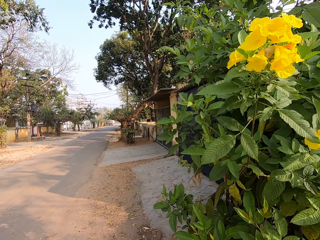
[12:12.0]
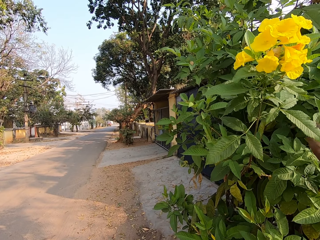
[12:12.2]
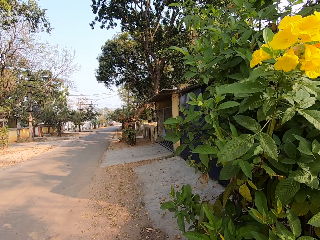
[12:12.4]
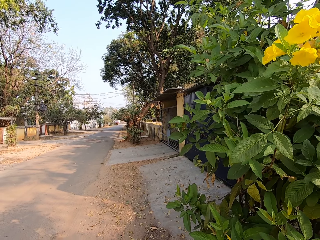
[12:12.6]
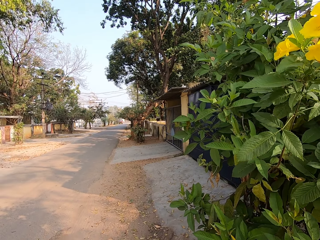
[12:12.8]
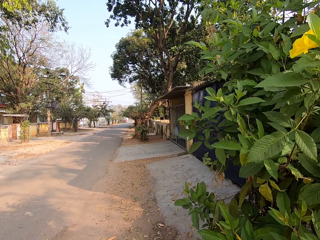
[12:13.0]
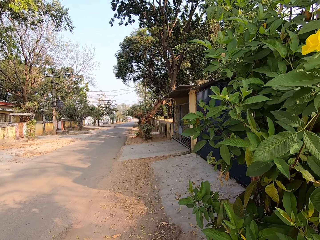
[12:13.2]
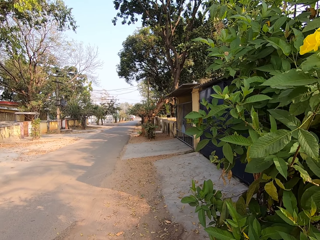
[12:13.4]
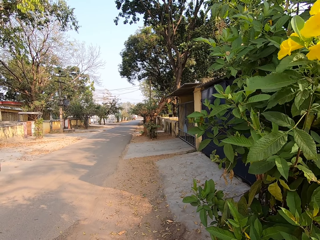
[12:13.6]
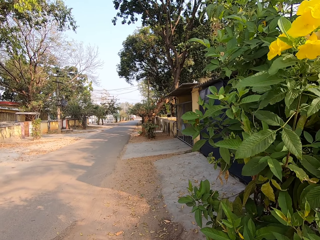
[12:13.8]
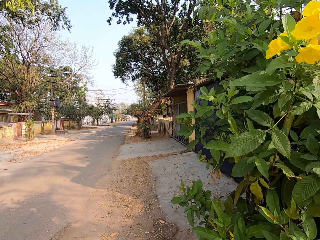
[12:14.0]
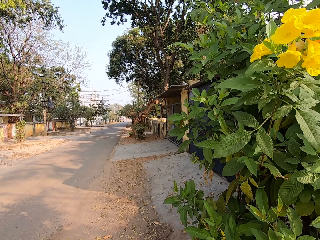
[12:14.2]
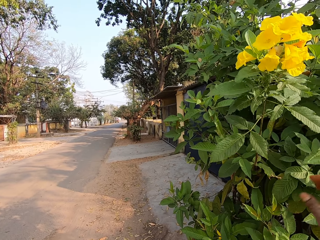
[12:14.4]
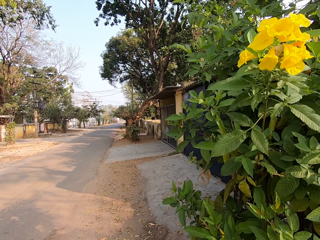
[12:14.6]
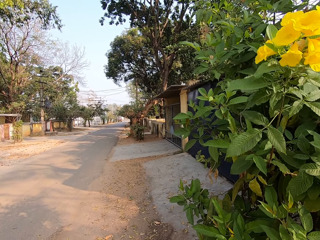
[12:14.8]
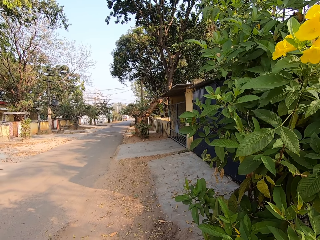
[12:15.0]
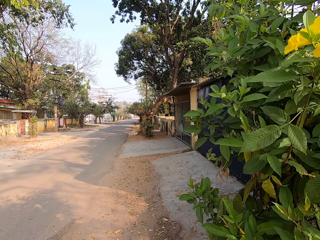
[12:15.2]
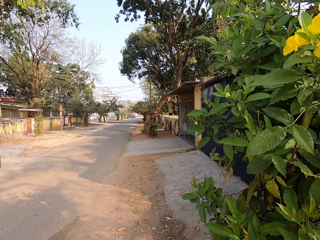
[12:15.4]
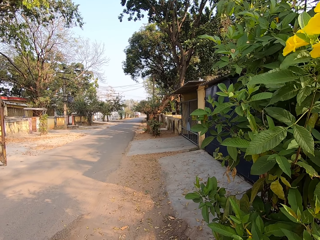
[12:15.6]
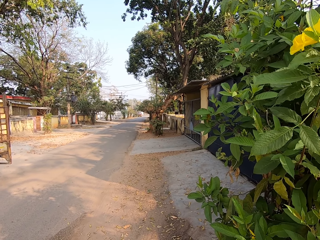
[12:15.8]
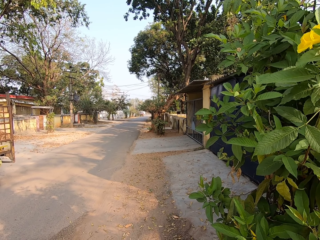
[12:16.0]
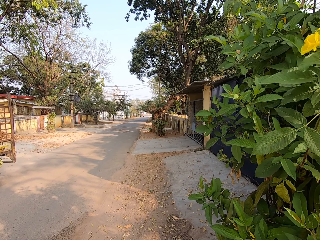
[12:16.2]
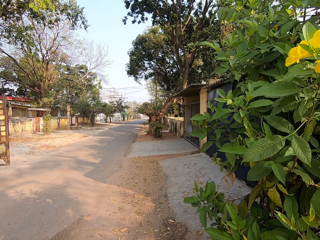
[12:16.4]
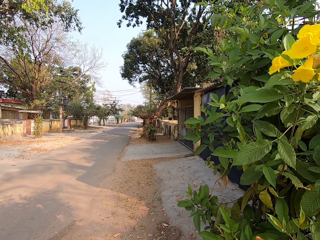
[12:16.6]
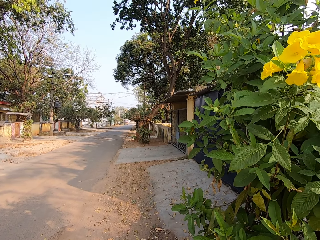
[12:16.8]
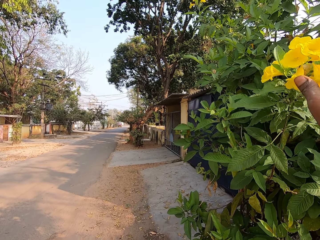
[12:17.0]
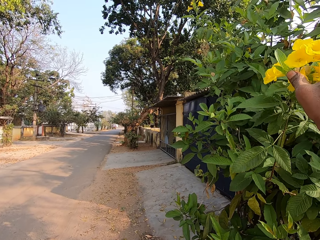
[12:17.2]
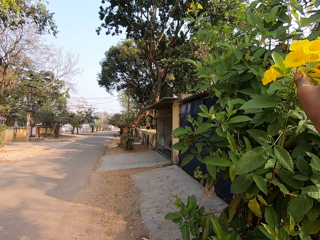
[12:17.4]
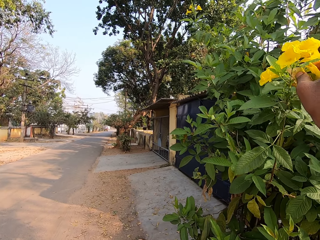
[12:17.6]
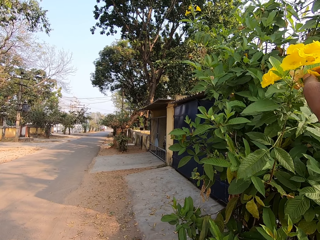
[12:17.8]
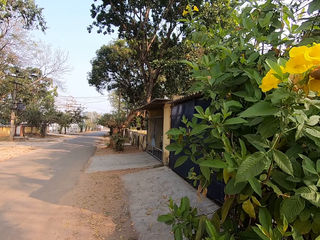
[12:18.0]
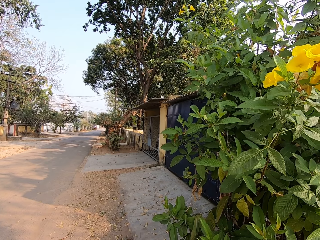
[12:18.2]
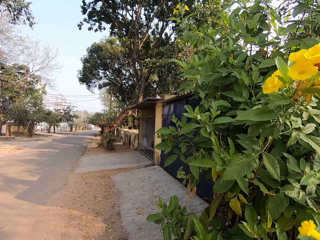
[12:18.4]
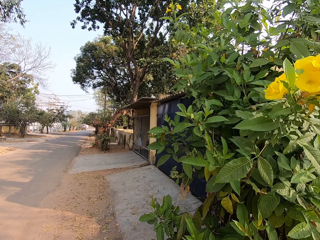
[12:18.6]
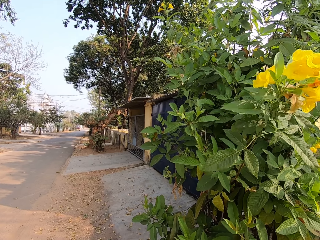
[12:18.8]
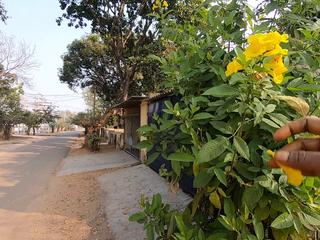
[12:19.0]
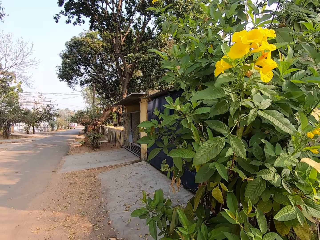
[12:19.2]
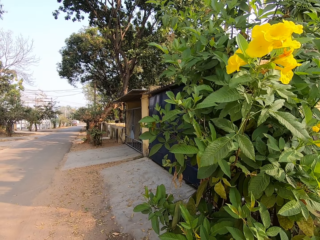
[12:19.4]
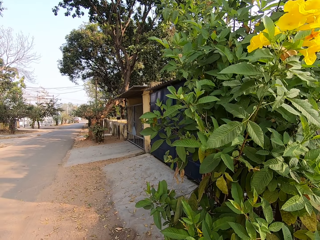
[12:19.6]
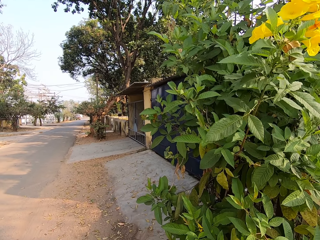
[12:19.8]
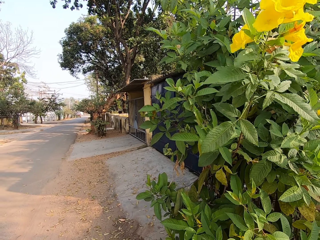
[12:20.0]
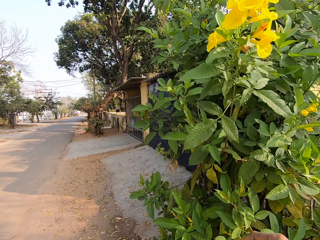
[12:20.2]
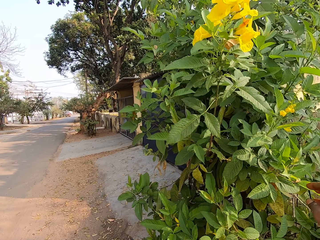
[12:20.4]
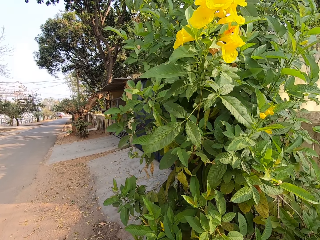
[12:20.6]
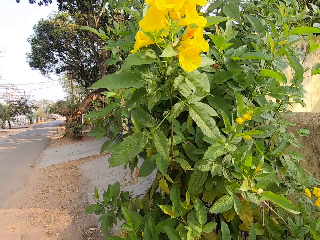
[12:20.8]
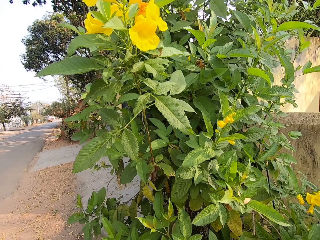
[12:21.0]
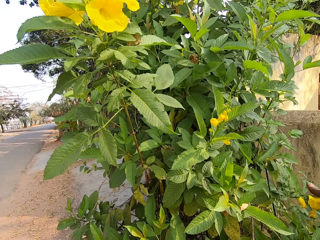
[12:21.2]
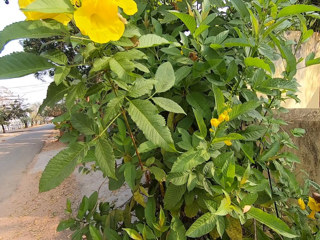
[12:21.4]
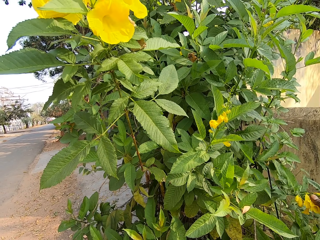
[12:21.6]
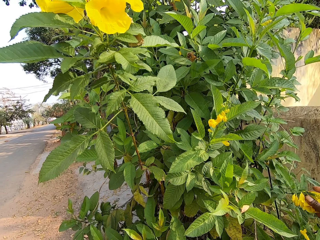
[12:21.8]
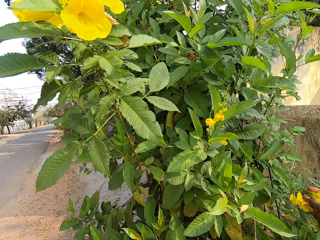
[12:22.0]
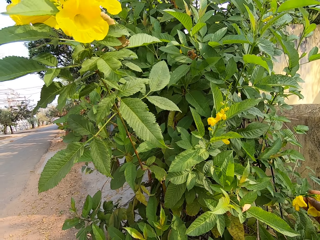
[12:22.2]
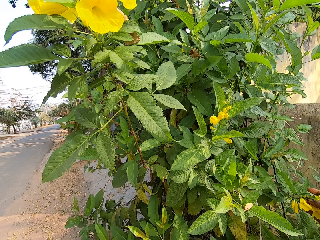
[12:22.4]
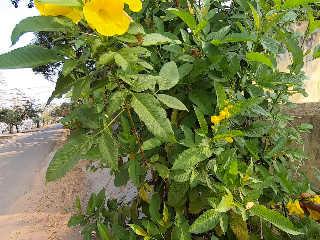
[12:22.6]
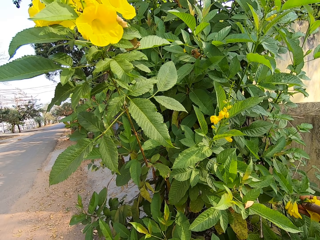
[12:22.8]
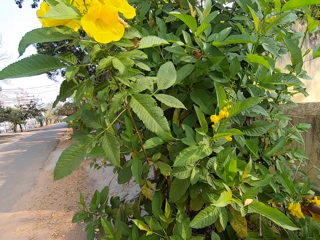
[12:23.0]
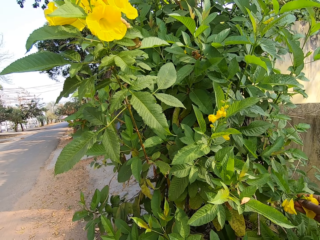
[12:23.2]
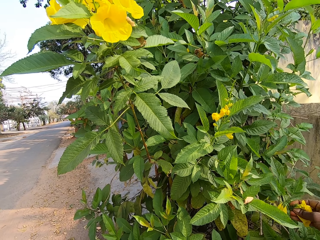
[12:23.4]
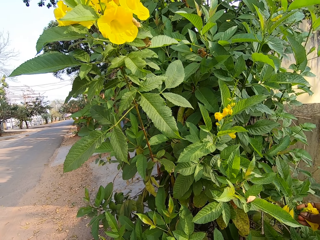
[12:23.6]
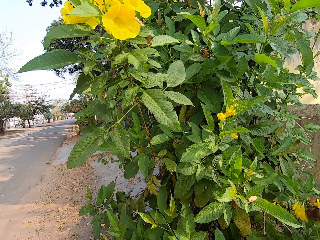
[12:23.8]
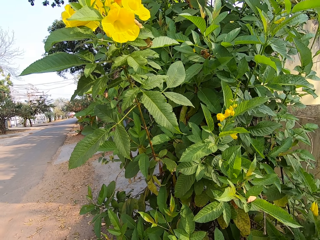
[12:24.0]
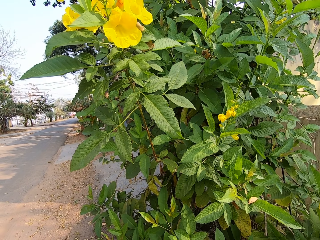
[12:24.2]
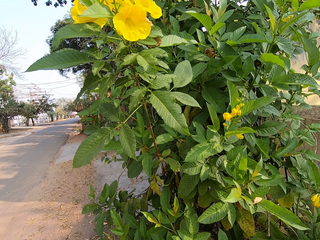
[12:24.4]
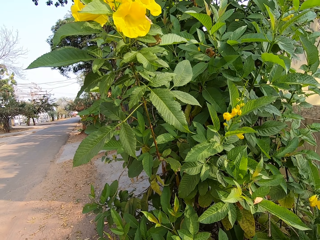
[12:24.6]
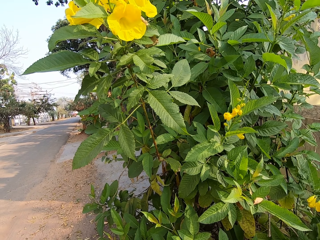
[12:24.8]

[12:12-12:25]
The camera wearer puts the flower in her right hand in the basket in her left hand. She puts the flower in her right hand in the basket in her left hand again. She plucks a flower from the branch on the tree with her right hand. She puts the flower in her right hand in the basket in her left hand. She plucks a flower from the branch on the tree with her right hand.

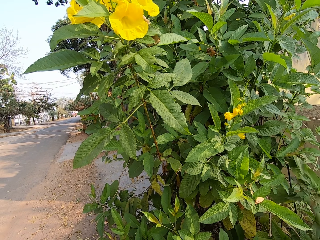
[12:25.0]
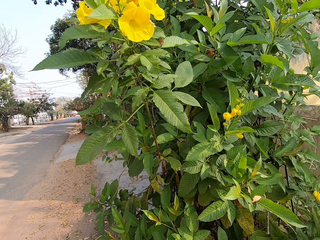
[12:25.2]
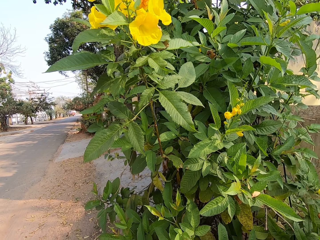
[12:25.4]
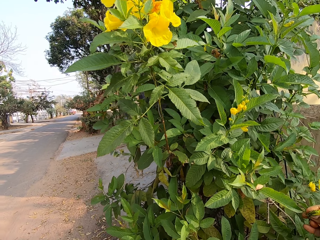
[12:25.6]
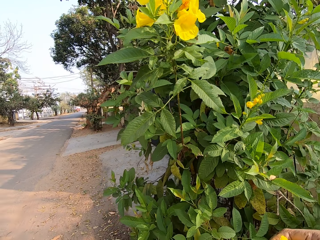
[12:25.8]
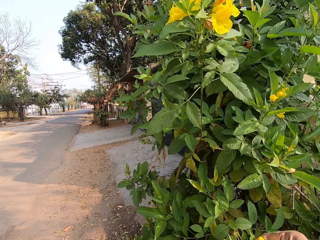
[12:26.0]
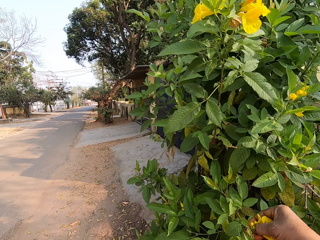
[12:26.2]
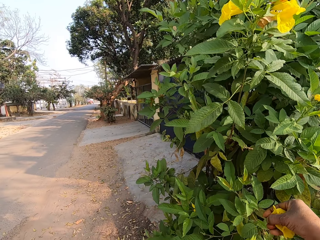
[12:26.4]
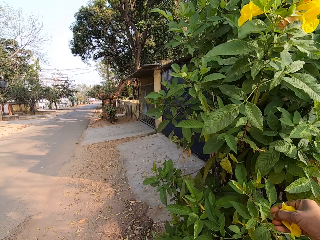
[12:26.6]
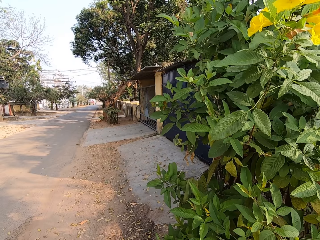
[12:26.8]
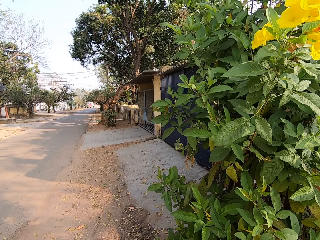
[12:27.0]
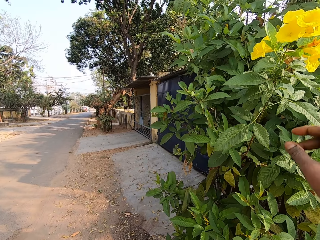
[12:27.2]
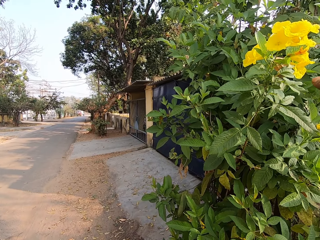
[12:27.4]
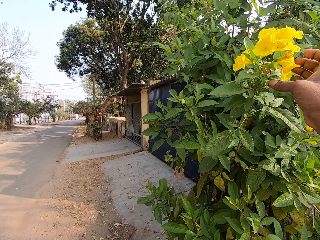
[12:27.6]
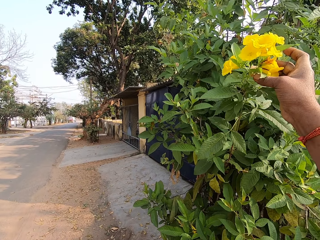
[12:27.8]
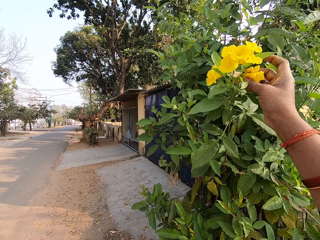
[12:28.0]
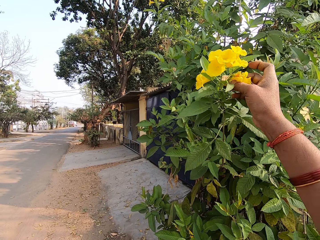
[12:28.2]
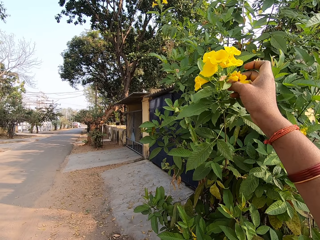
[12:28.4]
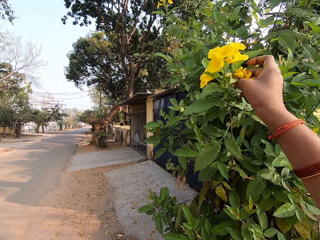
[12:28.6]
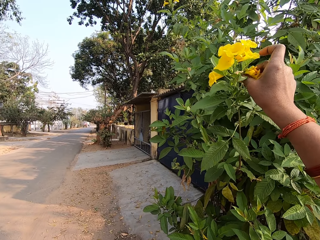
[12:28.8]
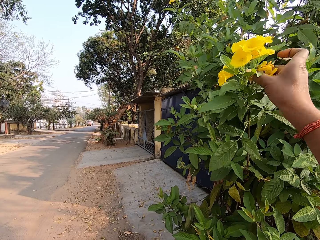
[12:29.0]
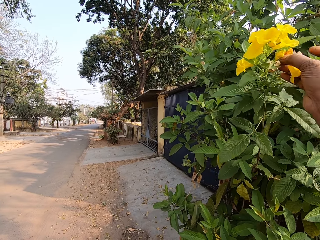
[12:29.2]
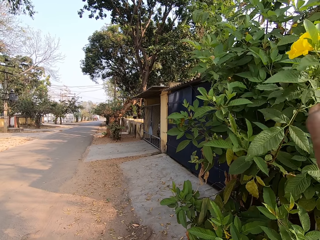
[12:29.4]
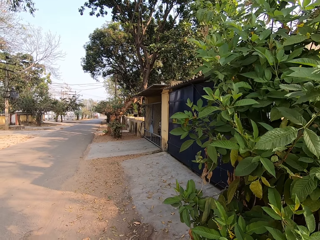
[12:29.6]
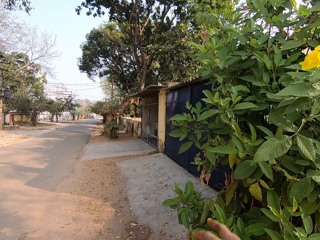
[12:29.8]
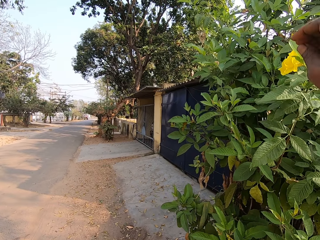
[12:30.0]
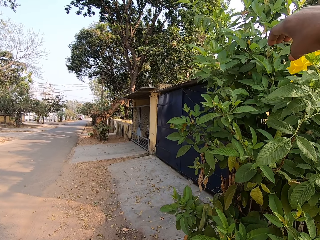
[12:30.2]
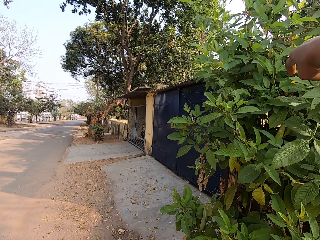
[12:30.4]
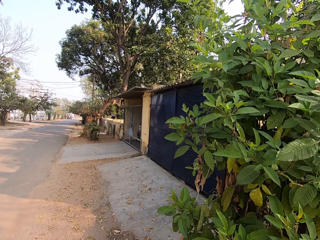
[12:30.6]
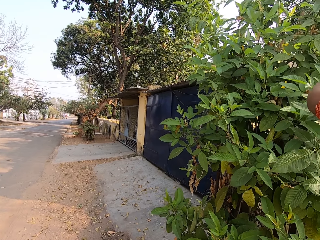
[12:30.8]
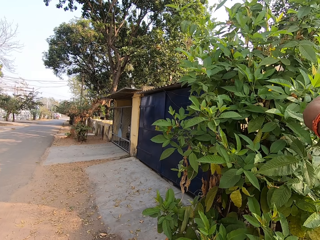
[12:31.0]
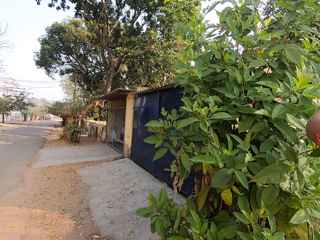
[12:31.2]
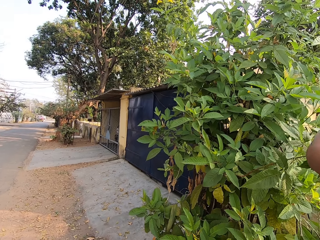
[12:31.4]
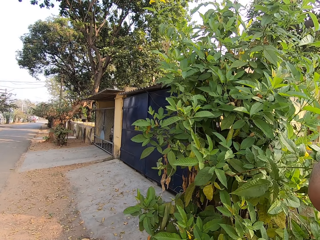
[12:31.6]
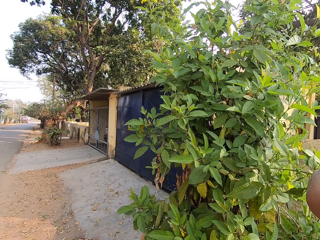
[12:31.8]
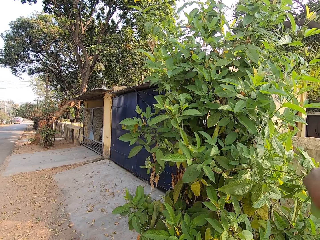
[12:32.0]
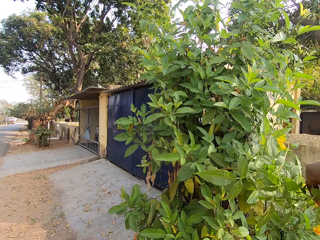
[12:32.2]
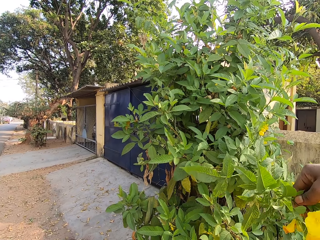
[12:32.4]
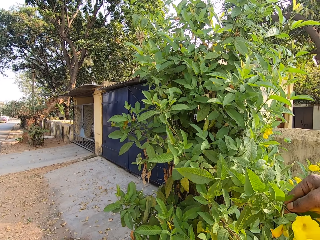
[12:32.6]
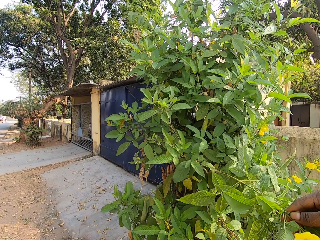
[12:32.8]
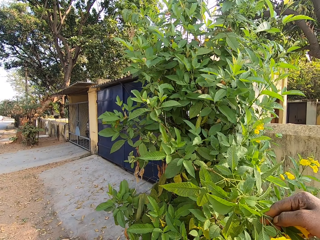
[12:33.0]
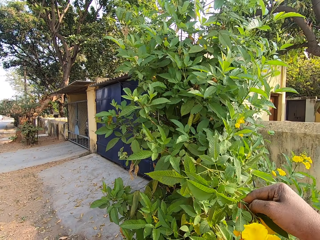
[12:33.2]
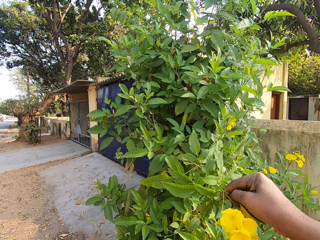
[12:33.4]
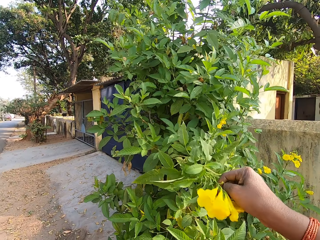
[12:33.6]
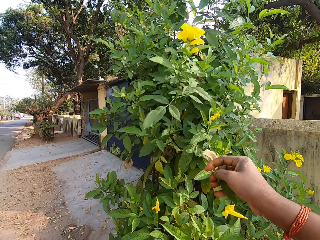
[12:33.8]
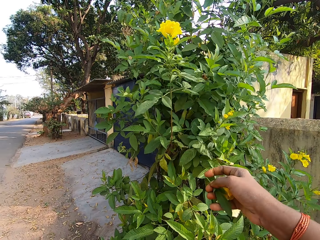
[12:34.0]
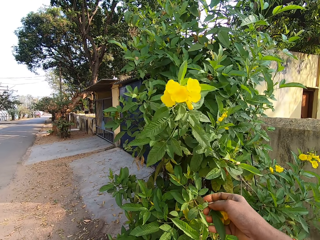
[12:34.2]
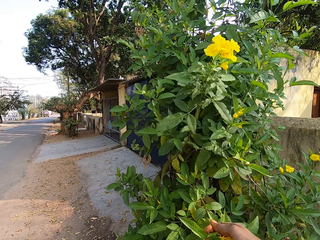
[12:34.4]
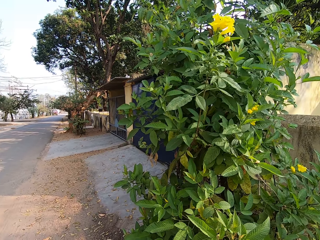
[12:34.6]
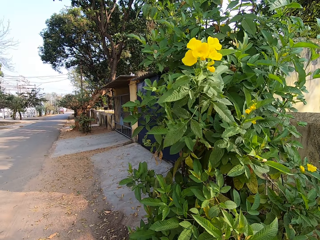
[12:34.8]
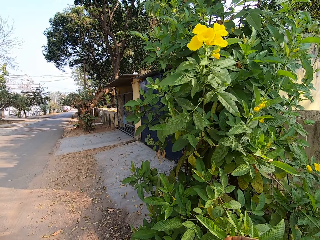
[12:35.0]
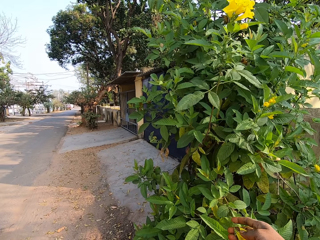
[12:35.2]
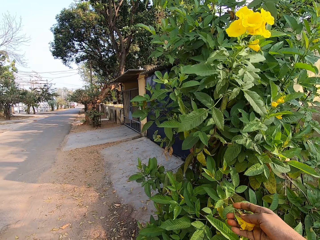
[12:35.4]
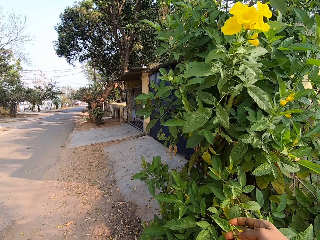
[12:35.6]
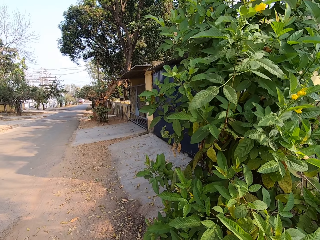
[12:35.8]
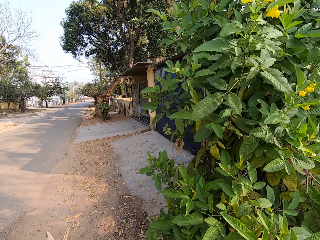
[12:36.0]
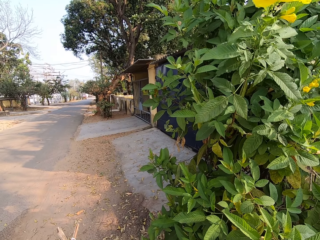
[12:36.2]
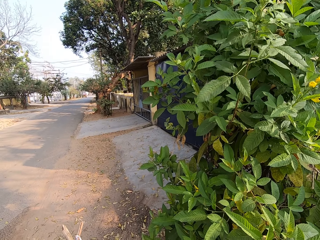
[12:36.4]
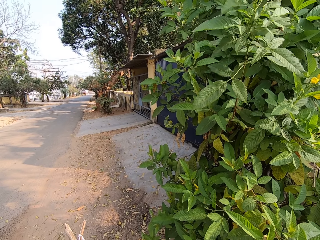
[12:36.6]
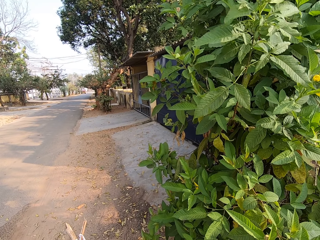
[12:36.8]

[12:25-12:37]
The camera wearer puts the flower in her right hand in the basket in her left hand. She plucks a flower from the branch on the tree with her right hand. She puts the flower in her right hand in the basket in her left hand. She plucks a flower from the branch on the tree with her right hand. She drops the flower in the basket.
